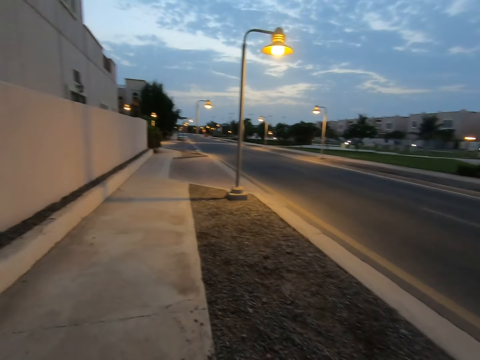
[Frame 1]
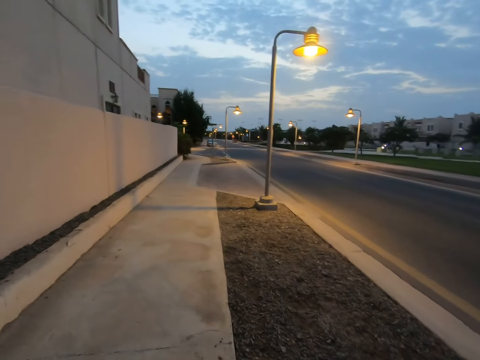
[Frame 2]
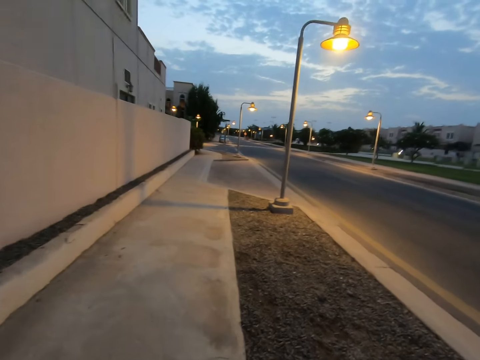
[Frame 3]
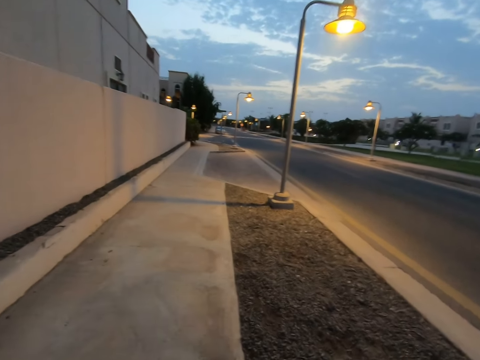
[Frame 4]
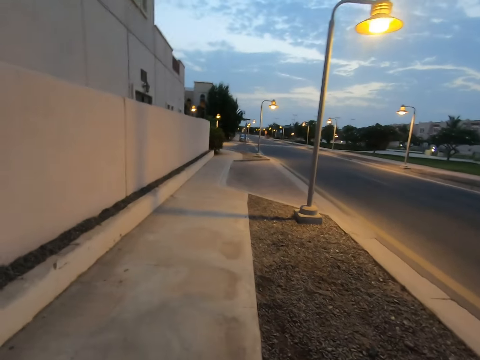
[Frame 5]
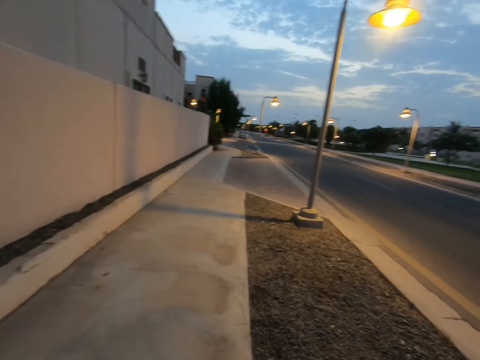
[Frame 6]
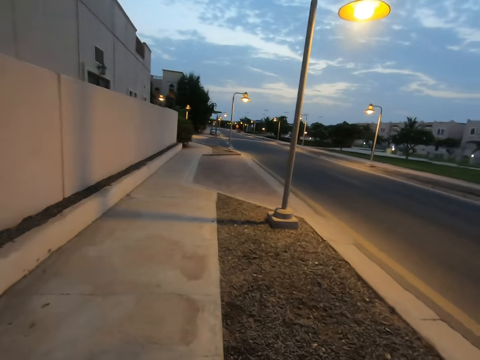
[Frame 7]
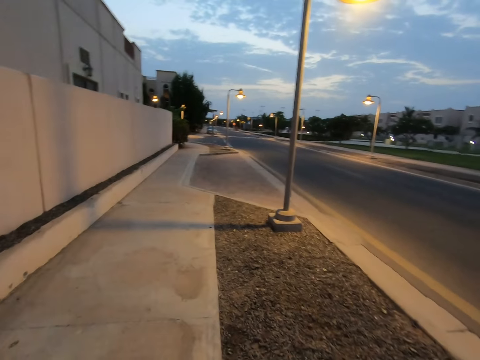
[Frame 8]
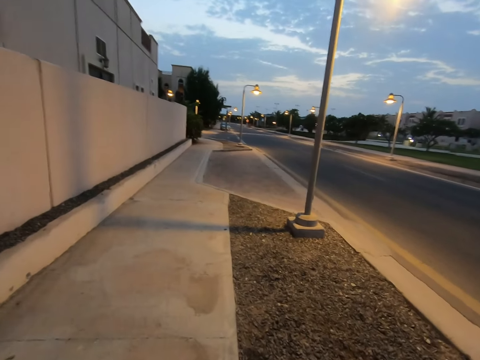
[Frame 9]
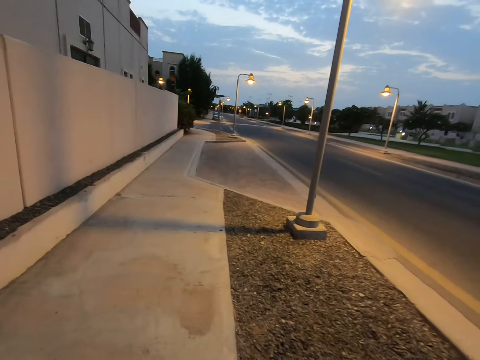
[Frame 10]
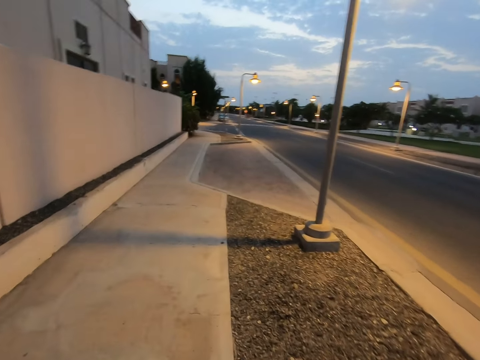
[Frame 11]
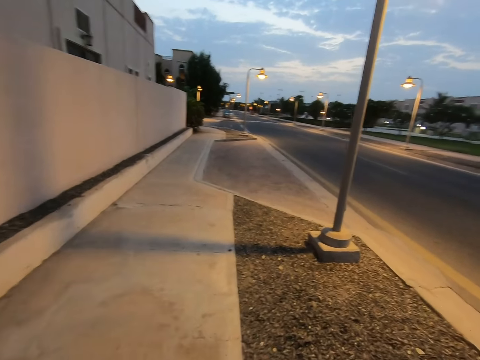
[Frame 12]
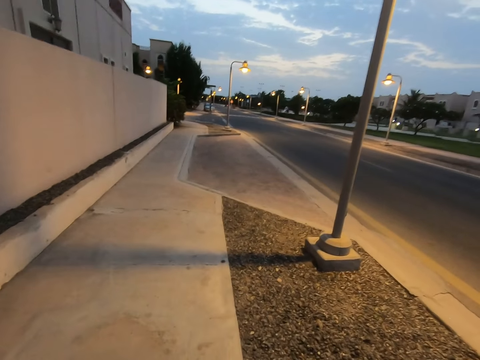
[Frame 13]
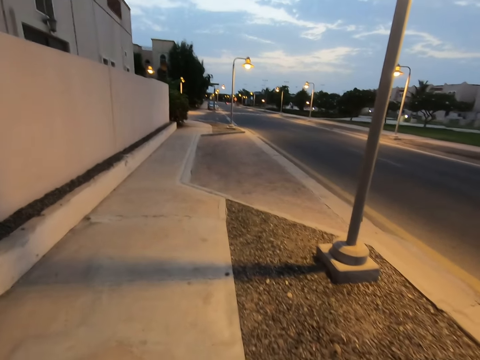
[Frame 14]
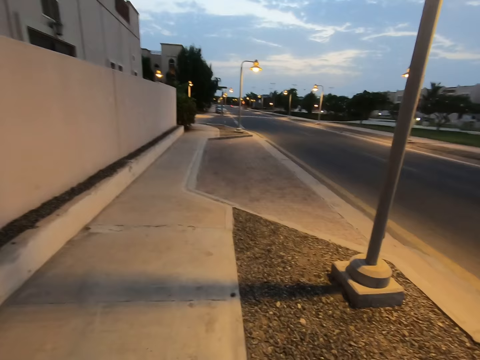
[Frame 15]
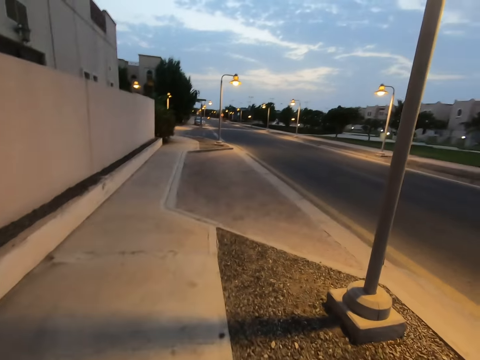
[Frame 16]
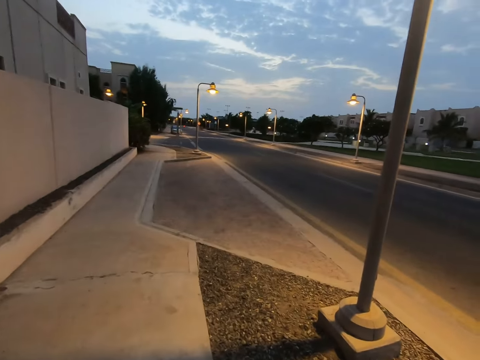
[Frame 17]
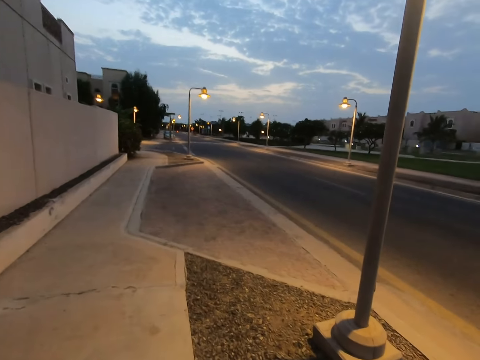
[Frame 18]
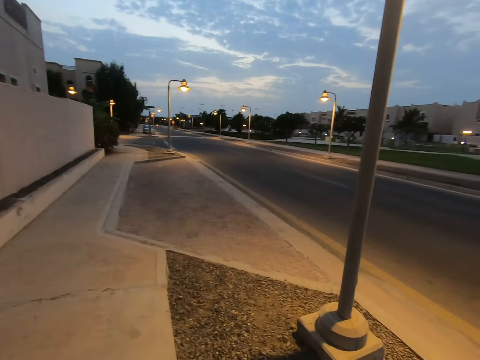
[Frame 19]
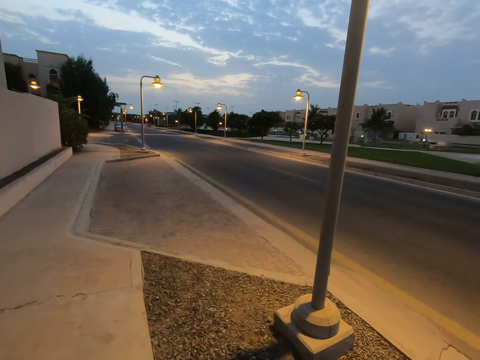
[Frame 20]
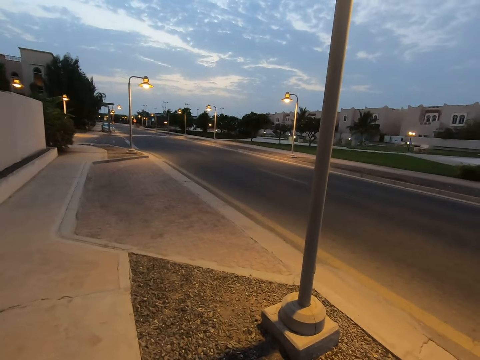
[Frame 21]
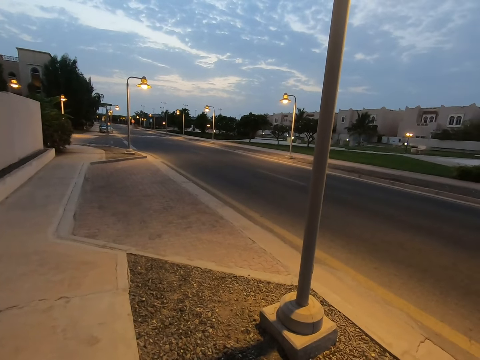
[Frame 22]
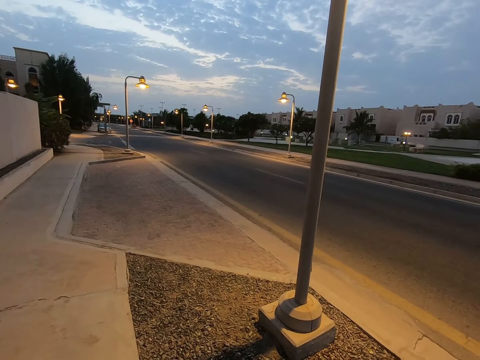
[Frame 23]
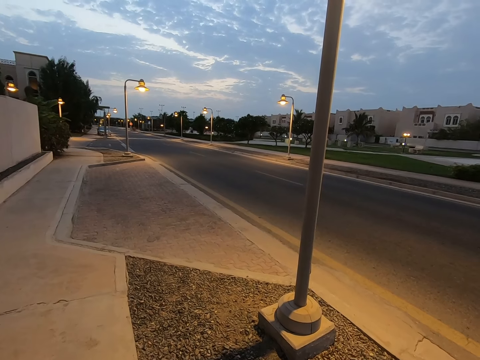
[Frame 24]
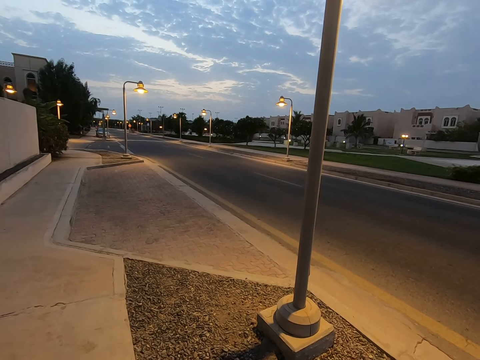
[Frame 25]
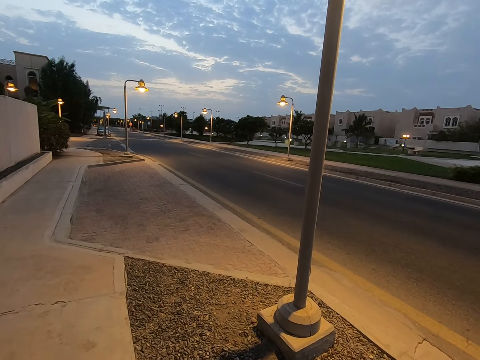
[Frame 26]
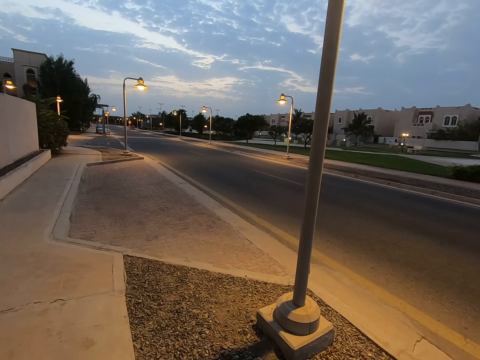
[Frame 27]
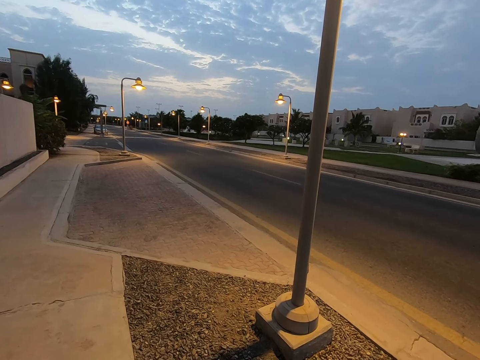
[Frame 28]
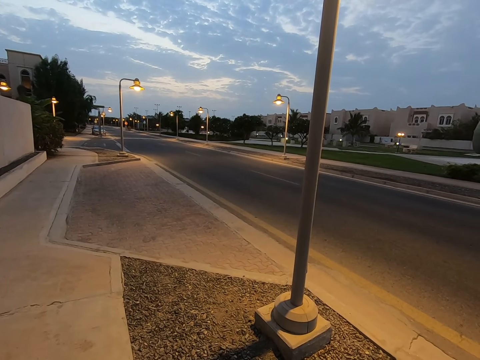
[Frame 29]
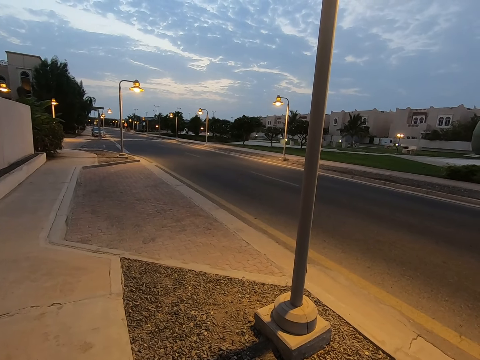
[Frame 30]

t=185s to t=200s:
The camera wearer walks on the pavement. They gaze at houses on the other side of the street road and stop.

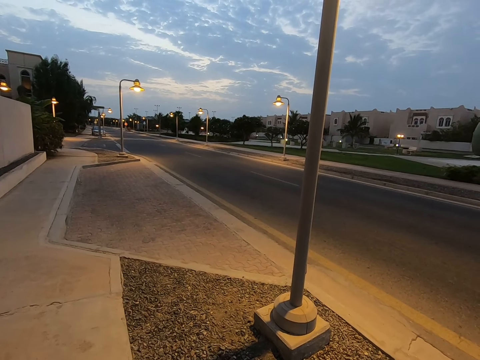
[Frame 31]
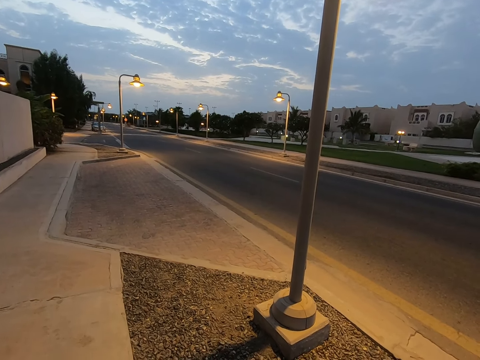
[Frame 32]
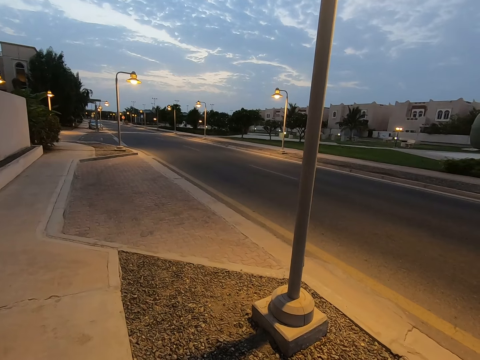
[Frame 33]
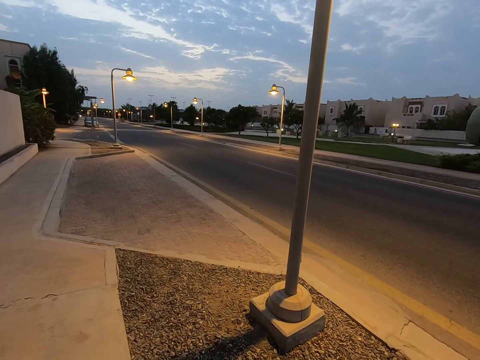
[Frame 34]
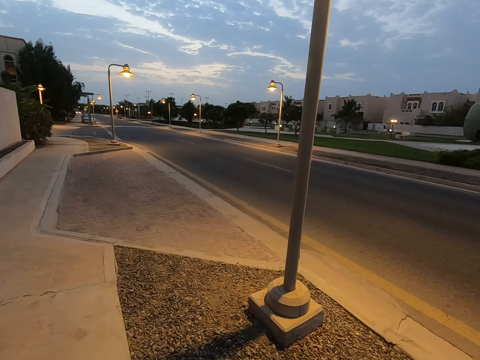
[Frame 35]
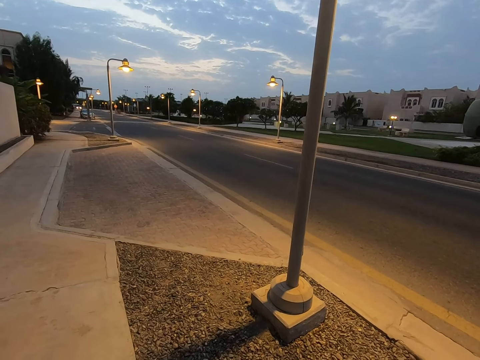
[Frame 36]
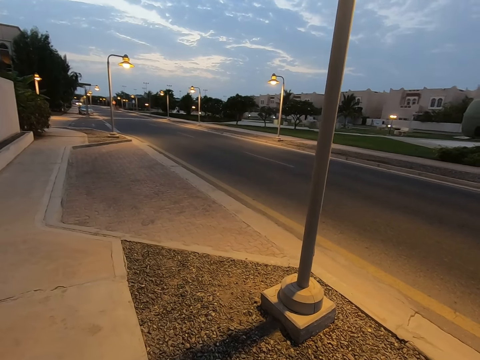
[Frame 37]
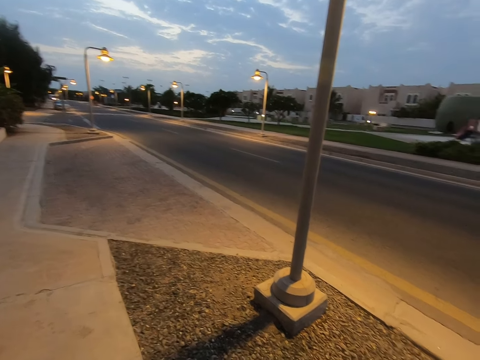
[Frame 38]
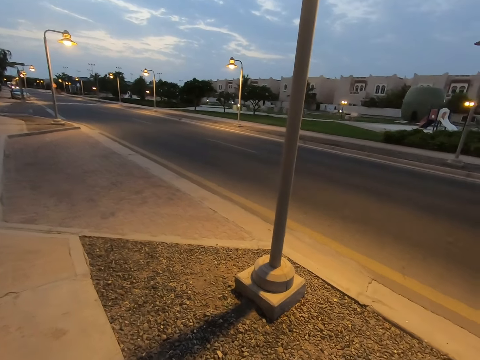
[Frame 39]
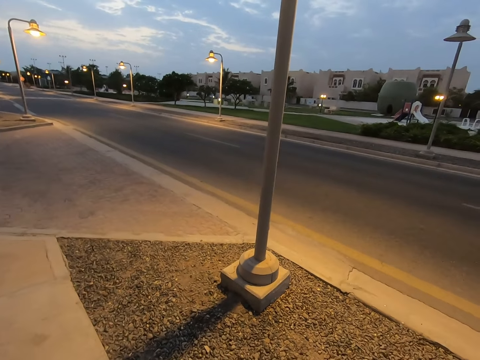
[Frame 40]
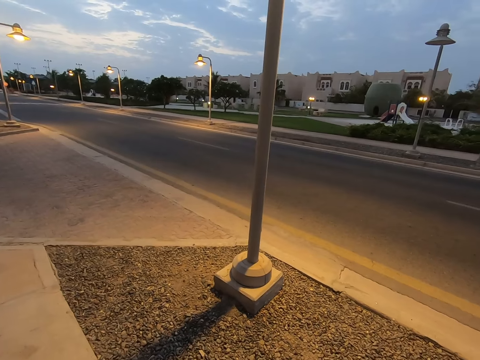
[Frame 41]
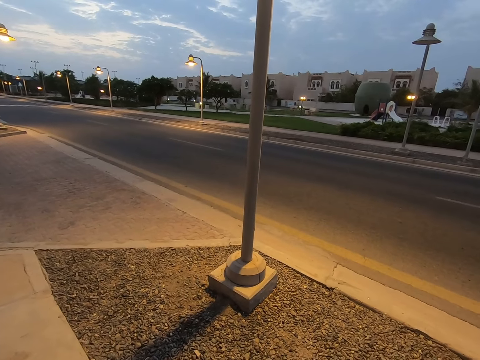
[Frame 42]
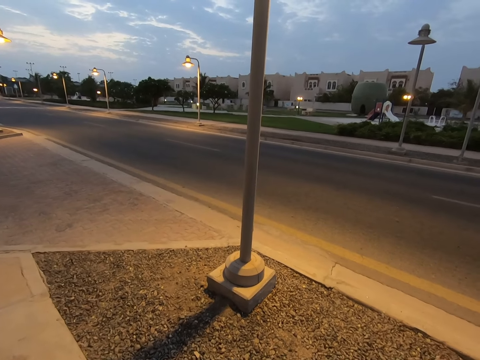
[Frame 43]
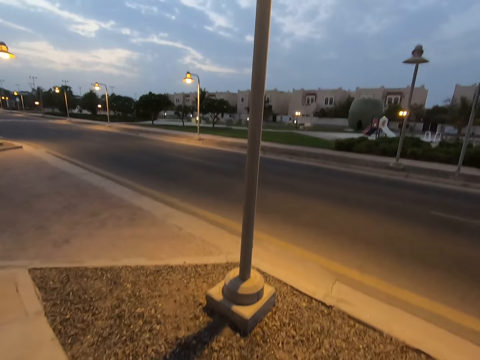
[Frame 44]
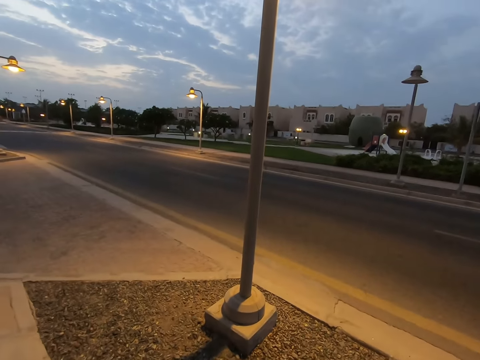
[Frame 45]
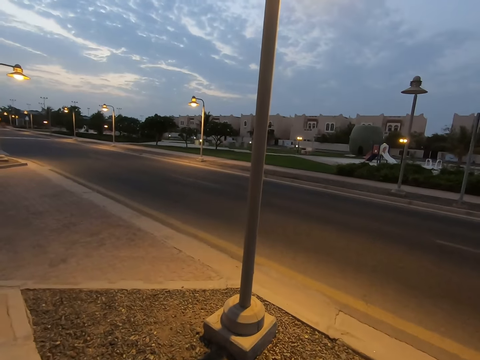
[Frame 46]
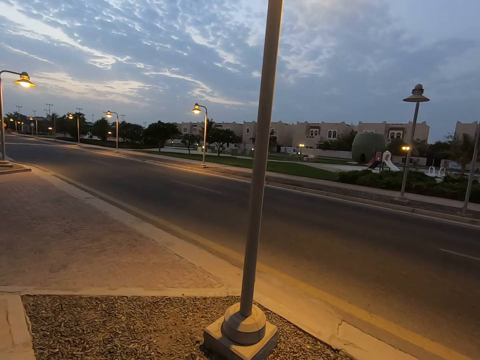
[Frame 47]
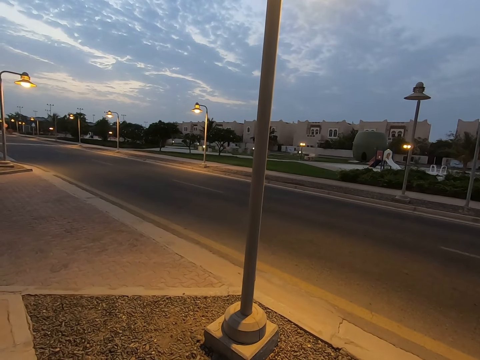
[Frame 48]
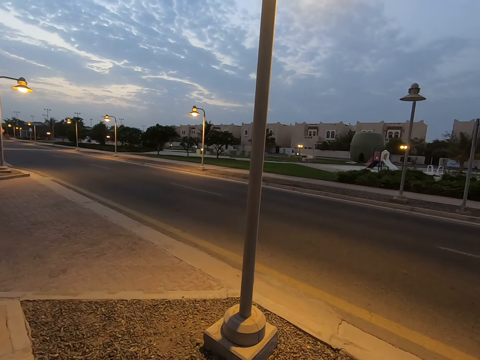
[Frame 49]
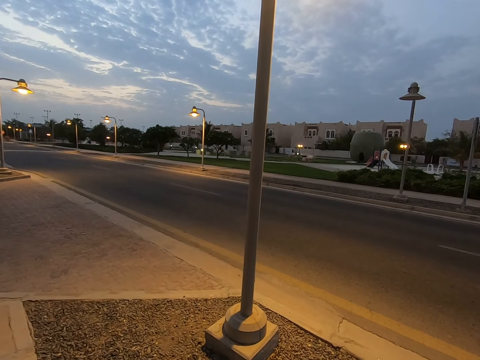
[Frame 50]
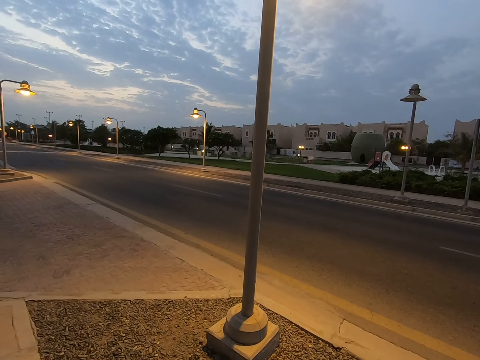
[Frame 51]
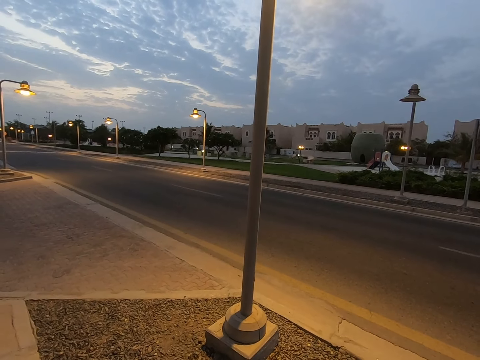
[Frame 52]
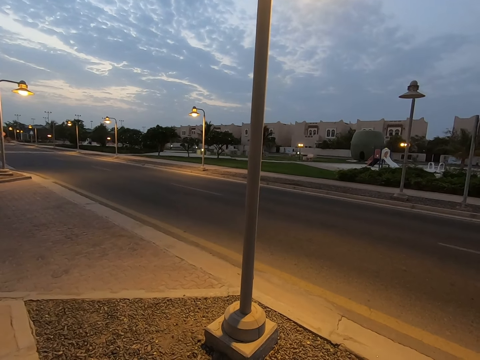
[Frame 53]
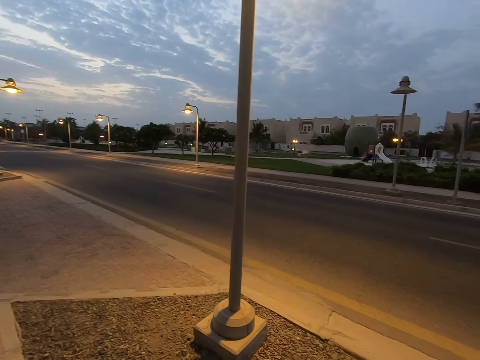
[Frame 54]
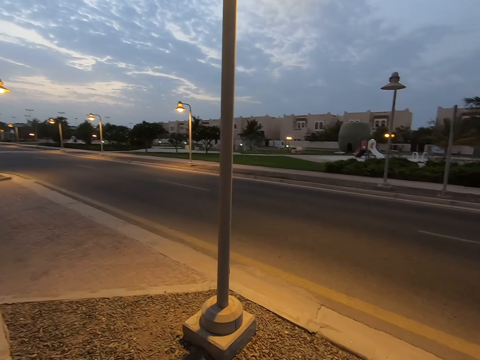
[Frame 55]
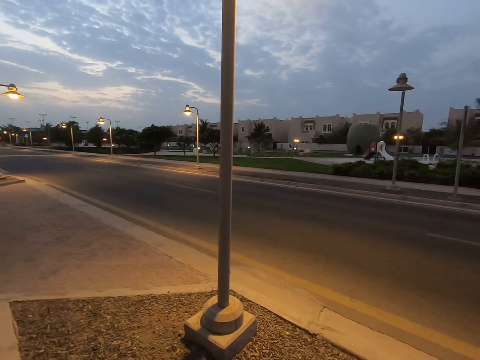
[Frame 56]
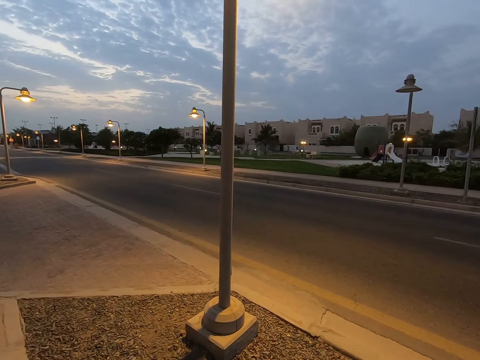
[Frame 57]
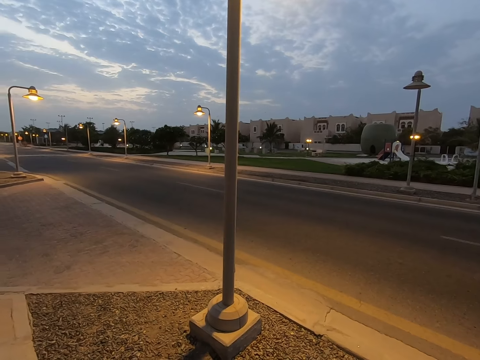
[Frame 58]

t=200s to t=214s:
The camera wearer stops and looks around.
